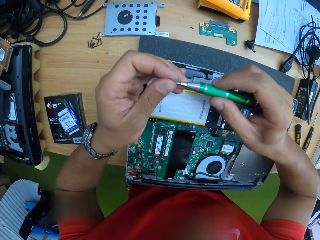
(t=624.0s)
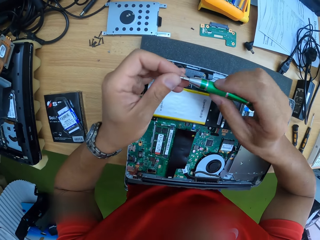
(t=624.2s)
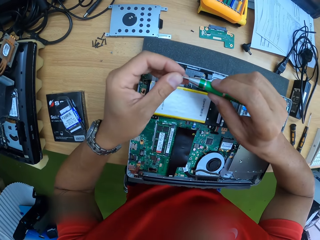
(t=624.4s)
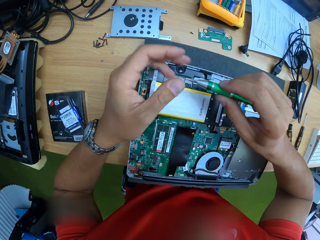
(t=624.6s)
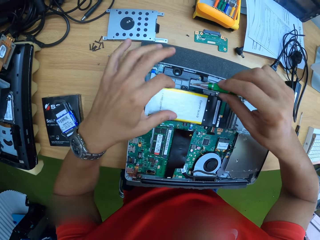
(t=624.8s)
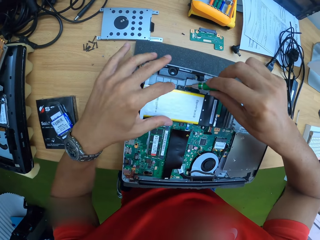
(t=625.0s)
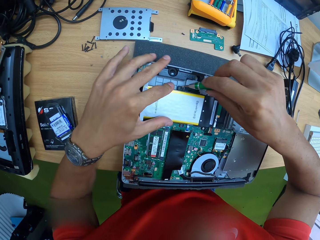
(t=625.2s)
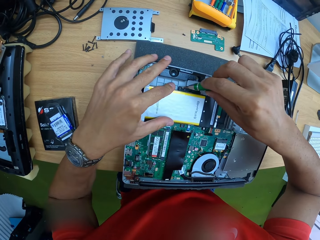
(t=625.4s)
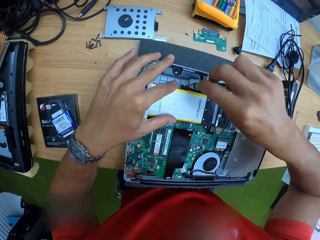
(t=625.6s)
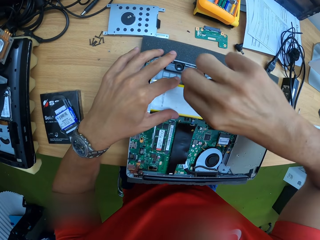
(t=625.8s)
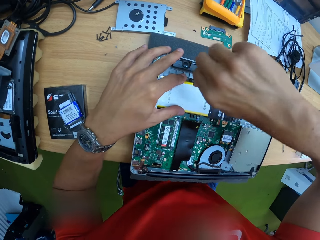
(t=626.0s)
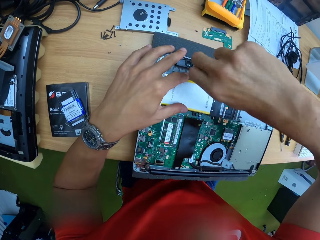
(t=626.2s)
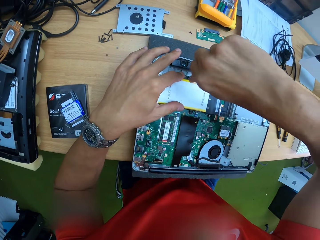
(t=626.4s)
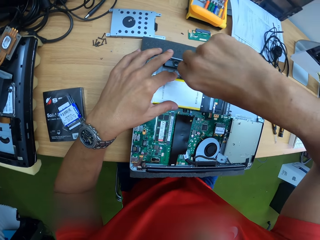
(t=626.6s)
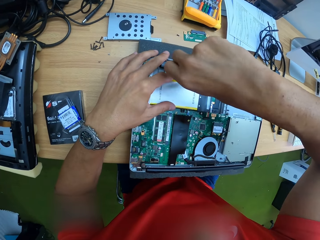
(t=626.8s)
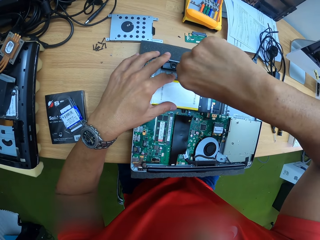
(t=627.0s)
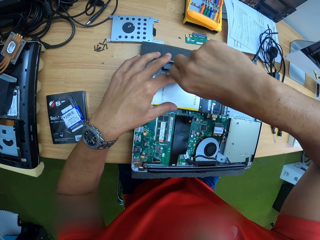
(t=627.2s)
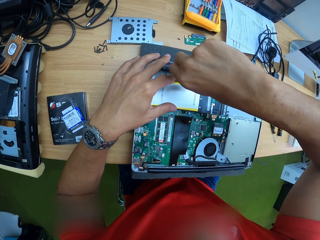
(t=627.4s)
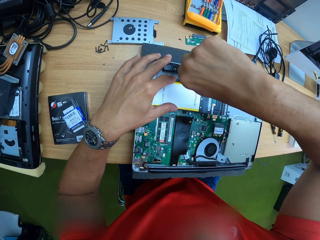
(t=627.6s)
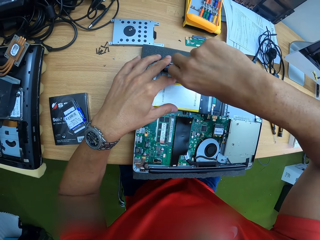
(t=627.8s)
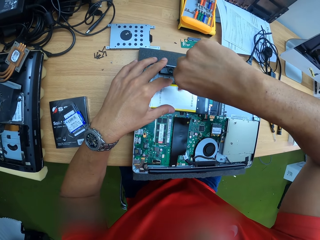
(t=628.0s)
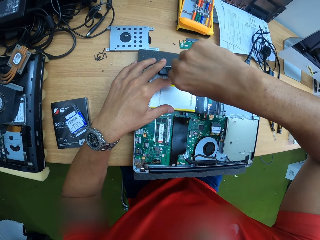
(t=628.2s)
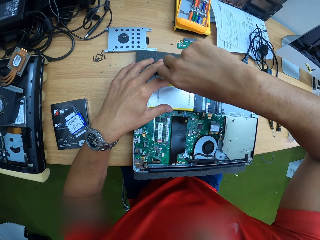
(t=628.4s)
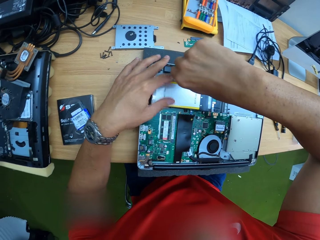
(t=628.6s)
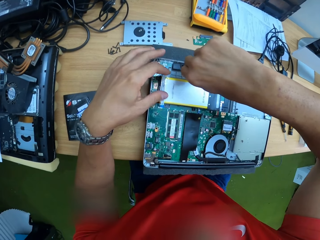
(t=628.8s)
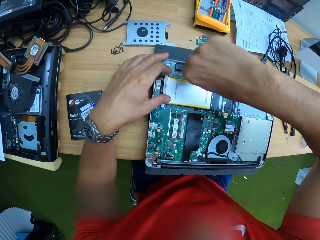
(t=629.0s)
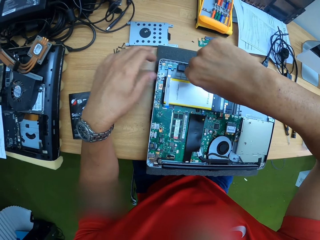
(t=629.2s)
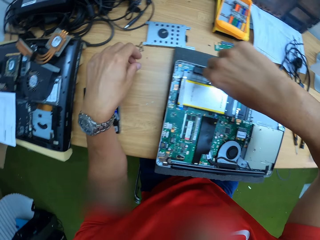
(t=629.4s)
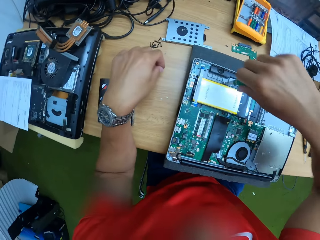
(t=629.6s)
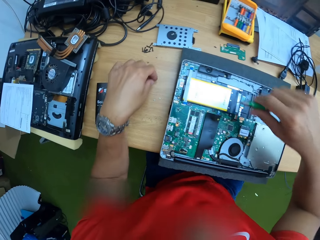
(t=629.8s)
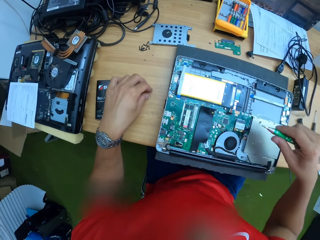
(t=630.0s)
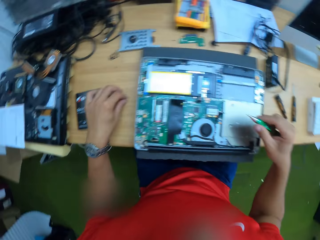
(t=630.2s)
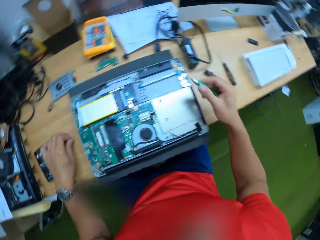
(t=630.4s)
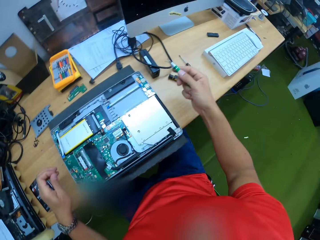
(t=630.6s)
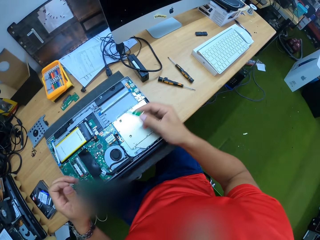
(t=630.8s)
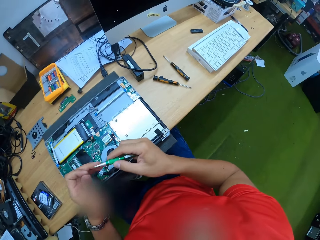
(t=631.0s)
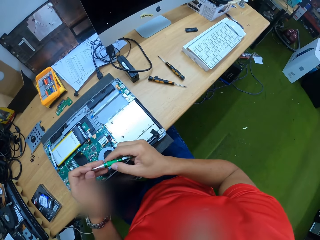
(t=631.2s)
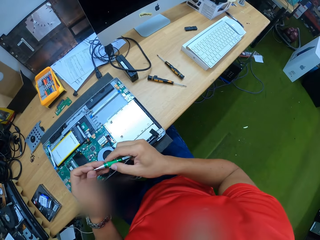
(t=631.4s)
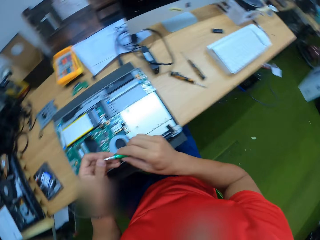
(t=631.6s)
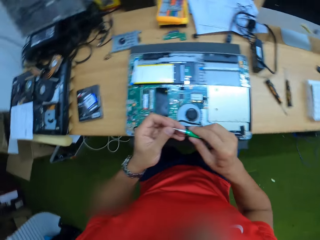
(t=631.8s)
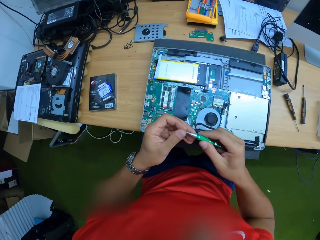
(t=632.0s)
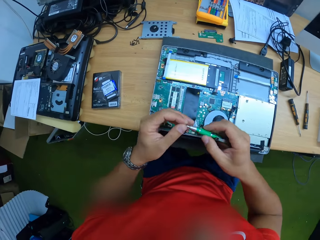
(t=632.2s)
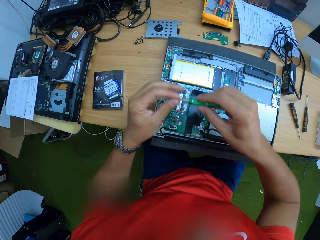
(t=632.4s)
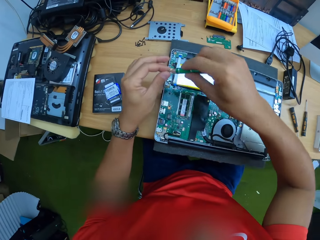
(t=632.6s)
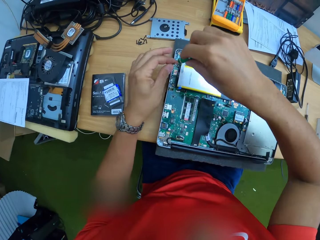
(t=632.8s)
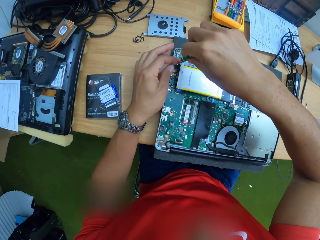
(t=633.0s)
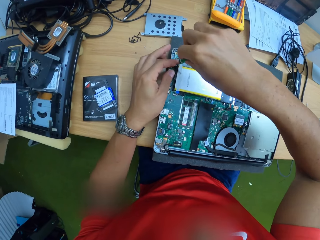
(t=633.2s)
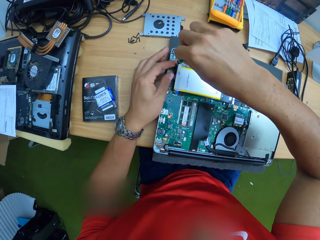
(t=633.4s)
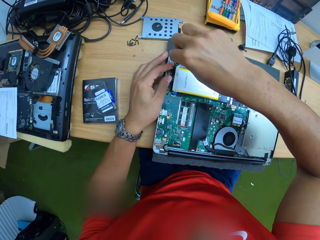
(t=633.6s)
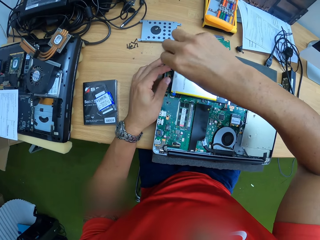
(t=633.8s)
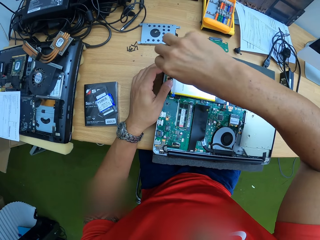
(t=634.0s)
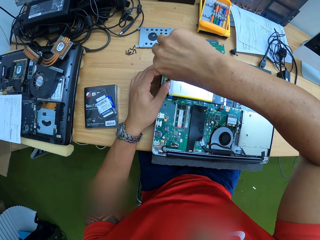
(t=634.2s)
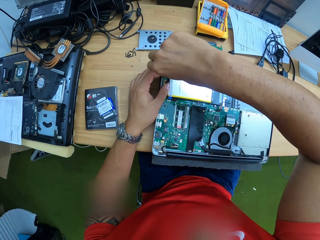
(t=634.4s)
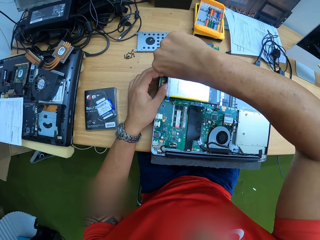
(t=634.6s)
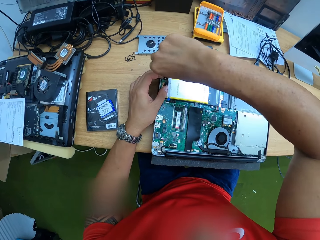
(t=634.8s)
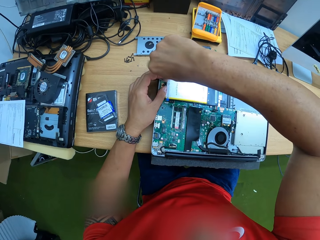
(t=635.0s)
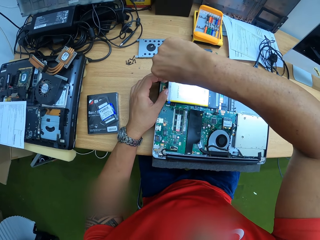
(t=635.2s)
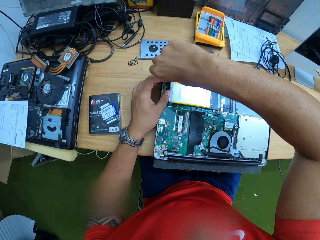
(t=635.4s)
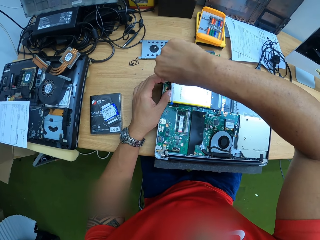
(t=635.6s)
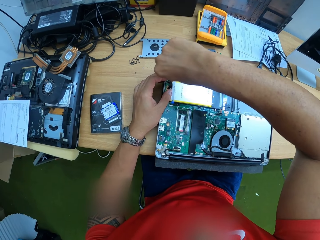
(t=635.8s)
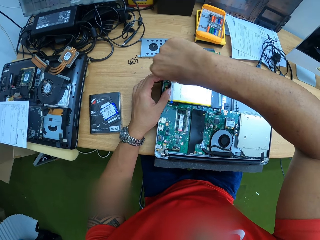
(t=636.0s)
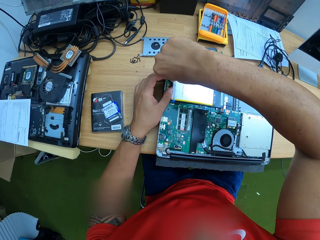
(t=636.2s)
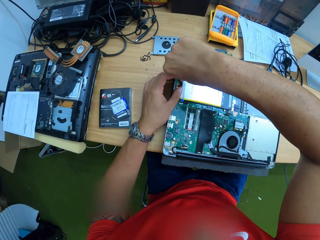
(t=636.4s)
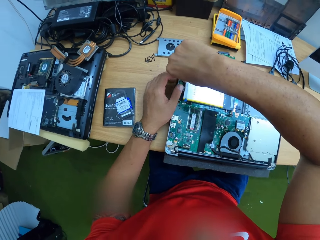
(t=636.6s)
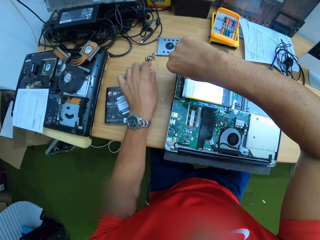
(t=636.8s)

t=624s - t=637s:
The camera wearer puts the screw on the screwdriver with his left hand. He tightens the screw on the laptop with the screwdriver in his right hand. He takes a screw from the work table with his left hand. He puts the screw on the screwdriver with his left hand. He tightens the screw on the laptop with the screwdriver in his right hand.

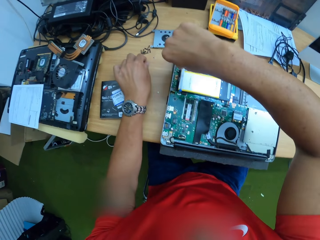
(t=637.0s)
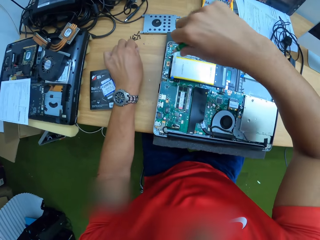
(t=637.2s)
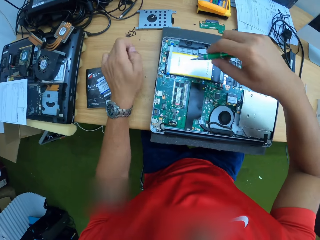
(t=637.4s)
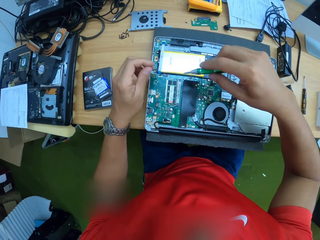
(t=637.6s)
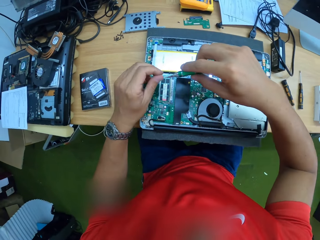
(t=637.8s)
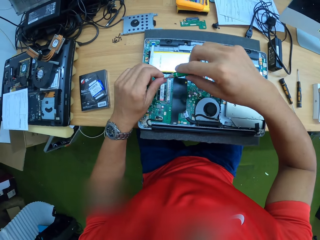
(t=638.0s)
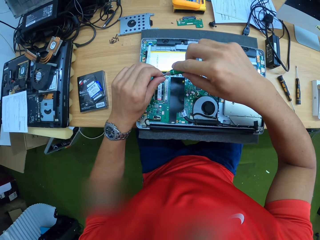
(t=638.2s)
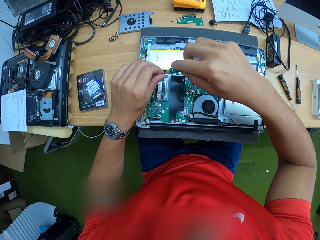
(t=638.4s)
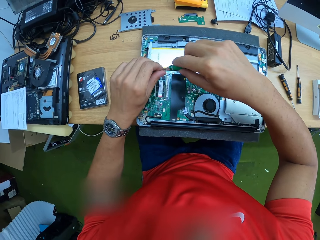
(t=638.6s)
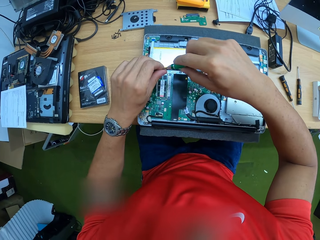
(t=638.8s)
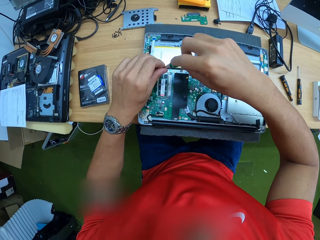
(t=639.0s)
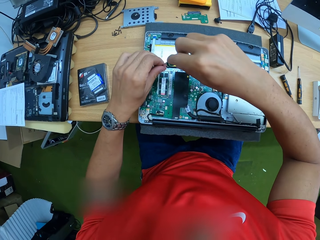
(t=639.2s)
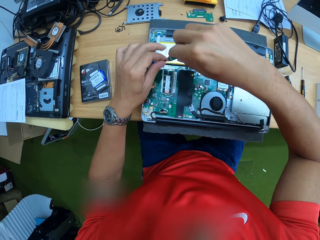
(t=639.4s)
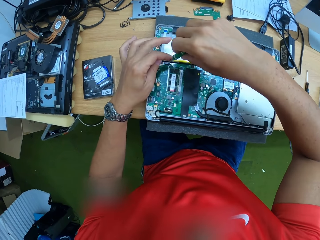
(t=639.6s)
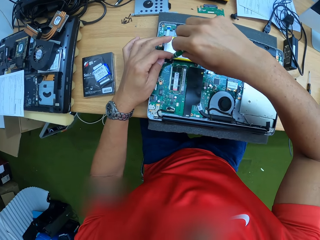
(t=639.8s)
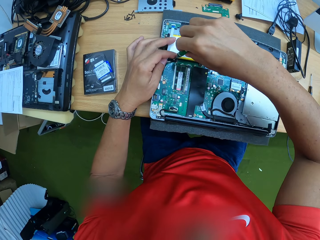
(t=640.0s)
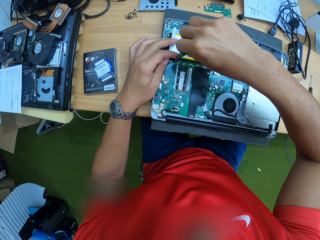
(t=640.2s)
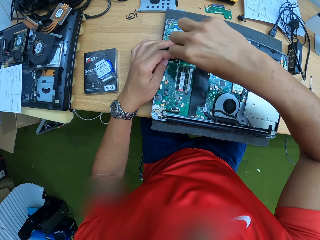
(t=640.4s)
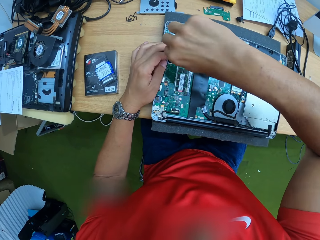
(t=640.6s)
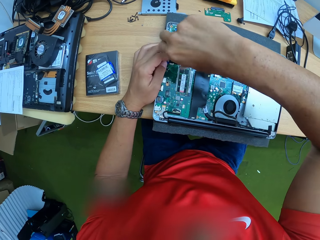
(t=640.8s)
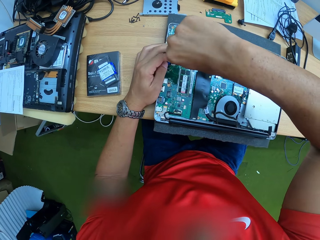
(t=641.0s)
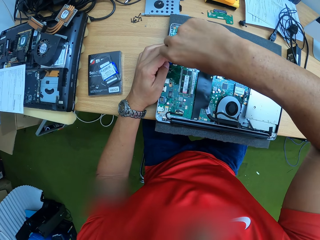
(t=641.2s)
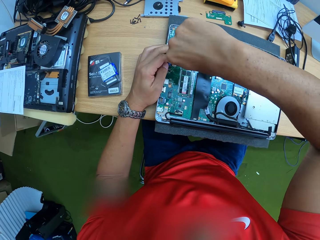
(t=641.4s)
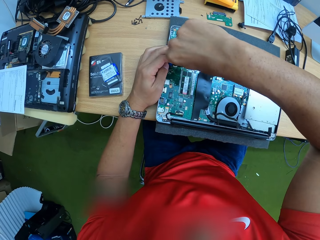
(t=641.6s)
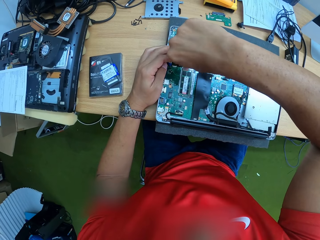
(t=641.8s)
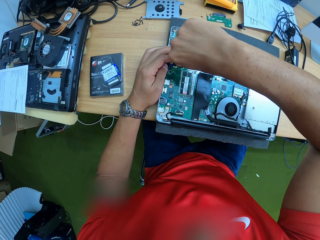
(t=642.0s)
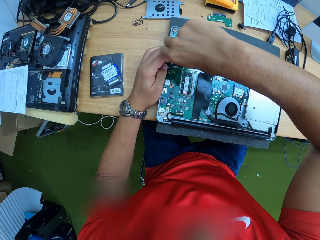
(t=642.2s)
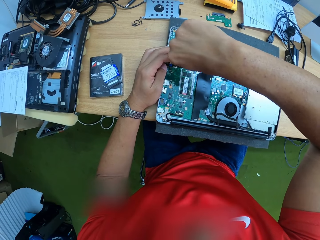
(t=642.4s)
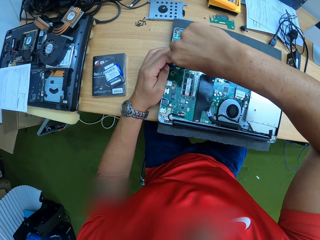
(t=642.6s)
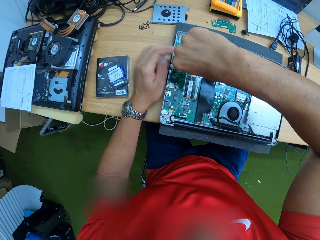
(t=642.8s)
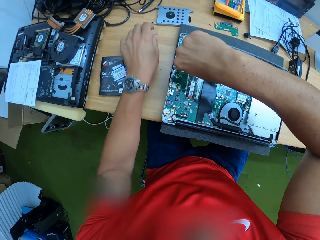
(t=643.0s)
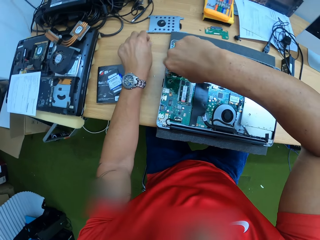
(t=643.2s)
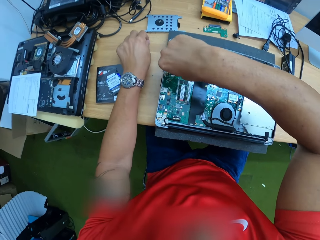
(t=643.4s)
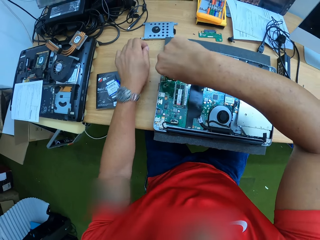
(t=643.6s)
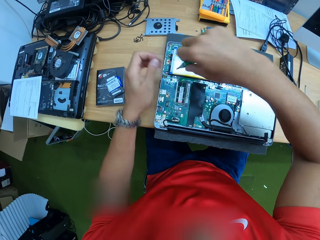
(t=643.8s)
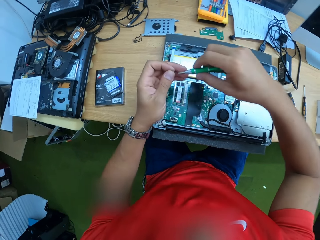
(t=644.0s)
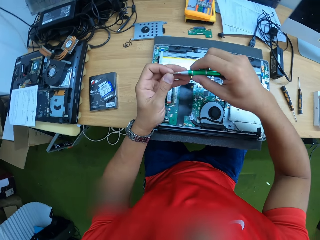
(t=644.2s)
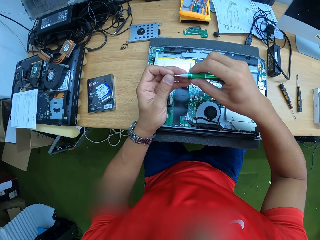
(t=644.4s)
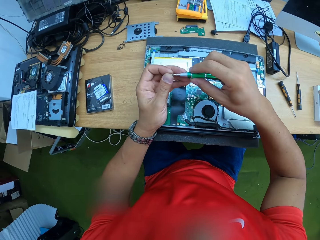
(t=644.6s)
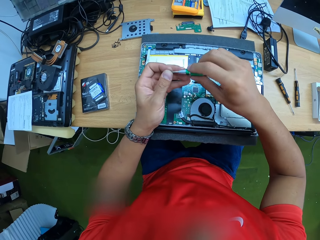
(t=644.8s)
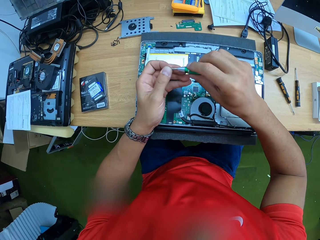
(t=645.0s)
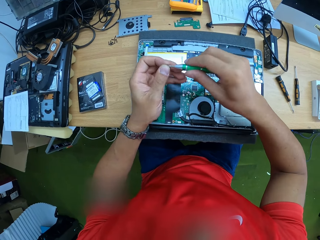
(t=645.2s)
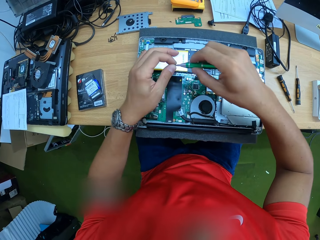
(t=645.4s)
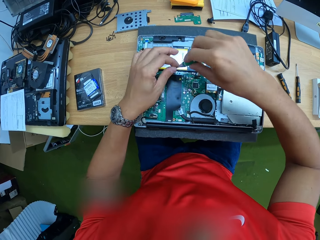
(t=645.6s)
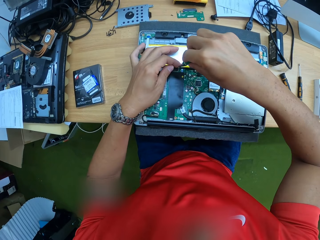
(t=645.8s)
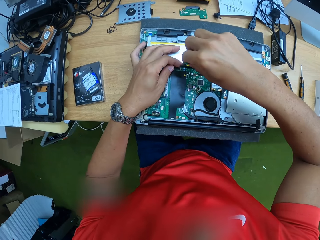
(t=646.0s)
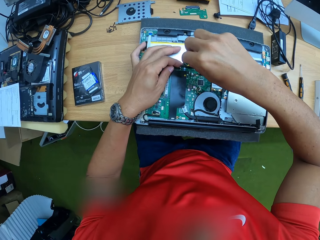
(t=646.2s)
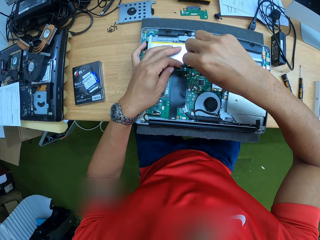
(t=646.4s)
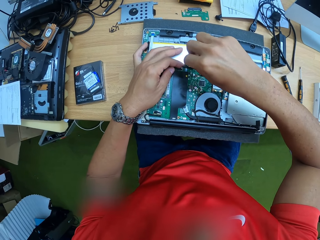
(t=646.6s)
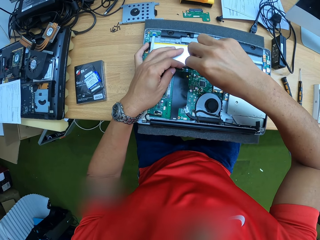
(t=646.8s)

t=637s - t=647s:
The camera wearer takes a screw from the work table with his left hand. He puts the screw on the screwdriver with his left hand. He tightens the screw on the laptop with the screwdriver in his right hand. He takes a screw from the work table with his left hand. He puts the screw on the screwdriver with his left hand. He tightens the screw on the laptop with the screwdriver in his right hand.
